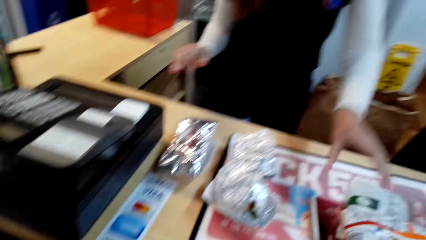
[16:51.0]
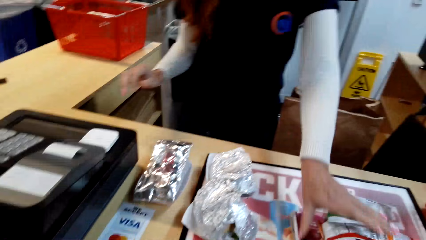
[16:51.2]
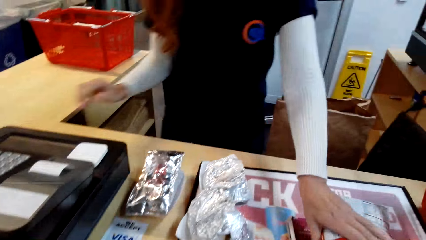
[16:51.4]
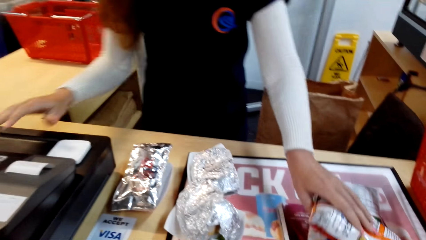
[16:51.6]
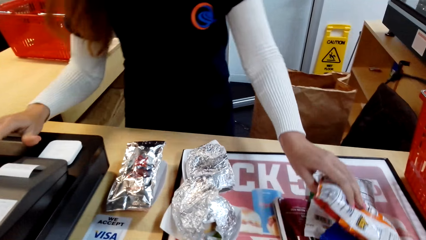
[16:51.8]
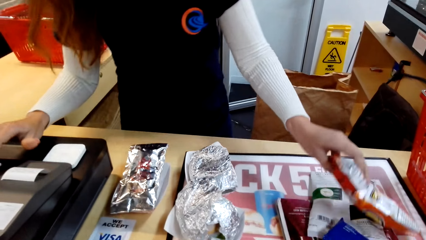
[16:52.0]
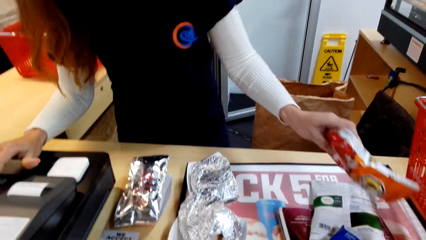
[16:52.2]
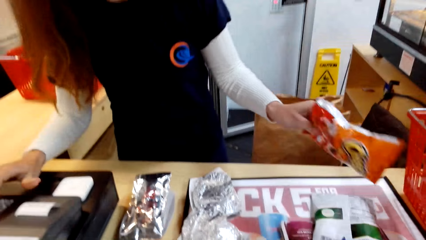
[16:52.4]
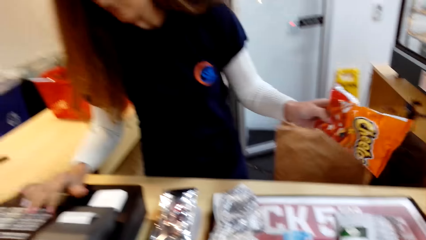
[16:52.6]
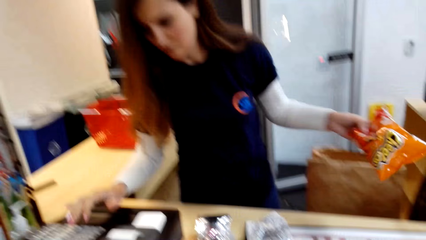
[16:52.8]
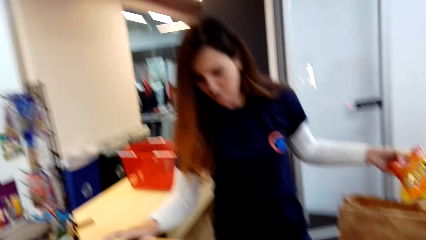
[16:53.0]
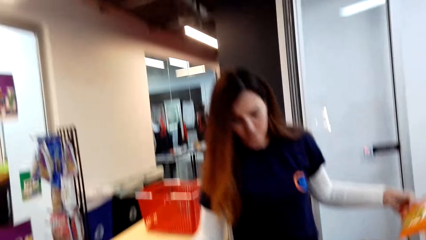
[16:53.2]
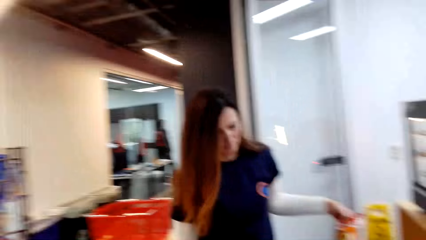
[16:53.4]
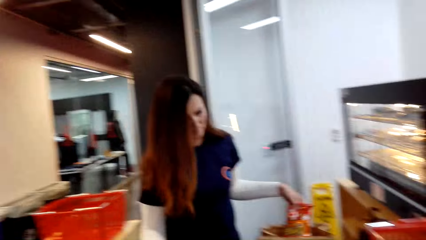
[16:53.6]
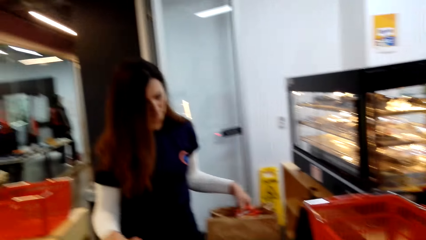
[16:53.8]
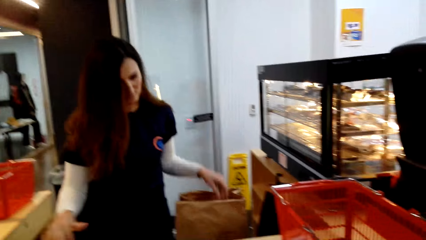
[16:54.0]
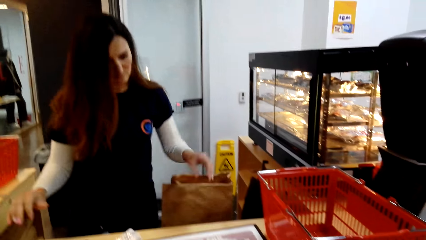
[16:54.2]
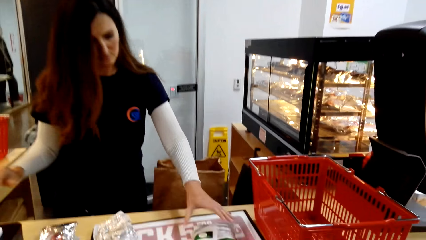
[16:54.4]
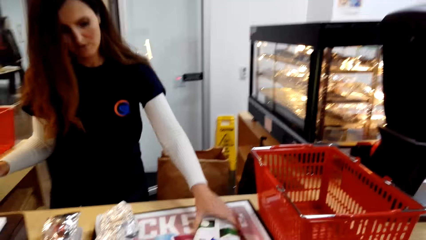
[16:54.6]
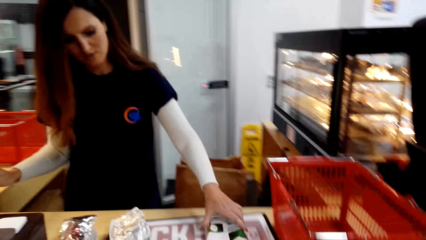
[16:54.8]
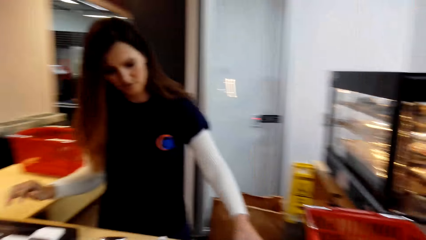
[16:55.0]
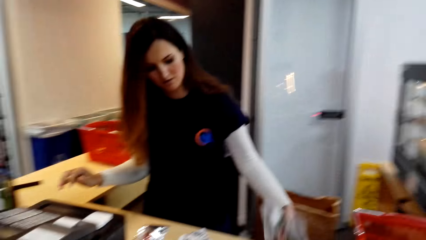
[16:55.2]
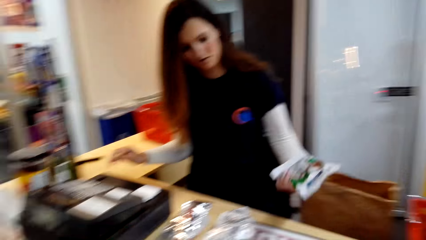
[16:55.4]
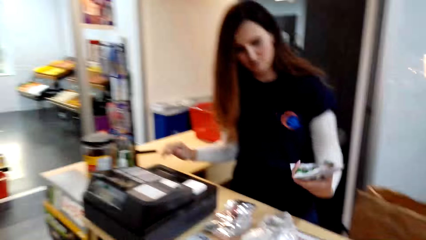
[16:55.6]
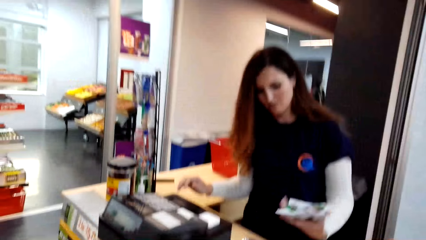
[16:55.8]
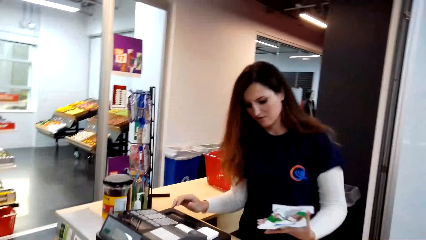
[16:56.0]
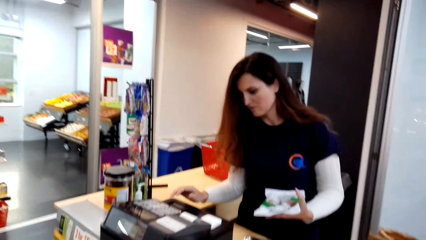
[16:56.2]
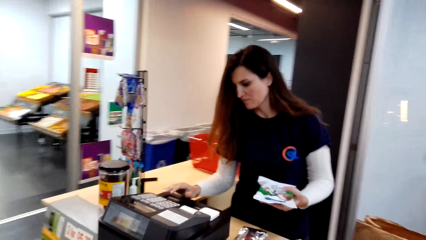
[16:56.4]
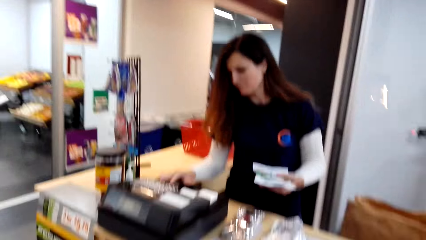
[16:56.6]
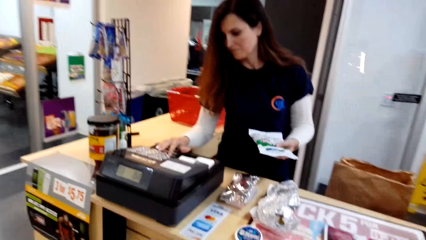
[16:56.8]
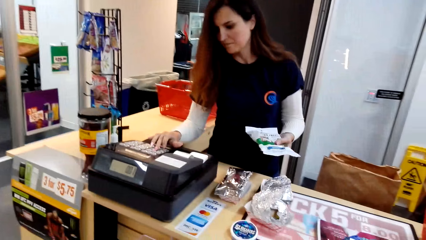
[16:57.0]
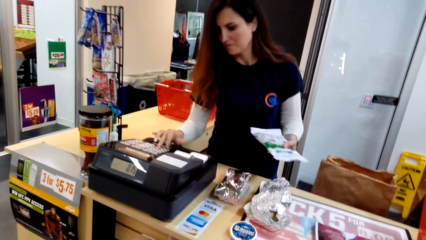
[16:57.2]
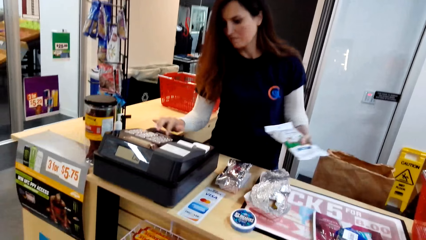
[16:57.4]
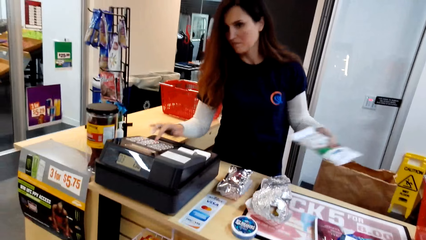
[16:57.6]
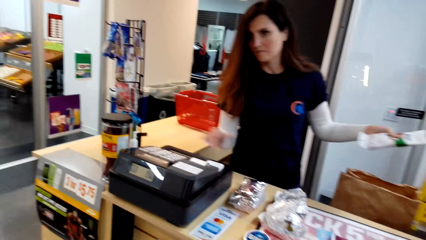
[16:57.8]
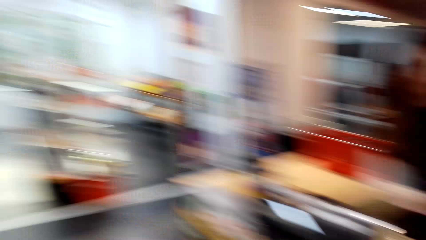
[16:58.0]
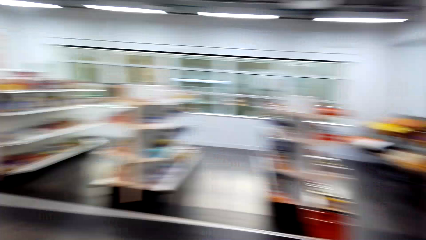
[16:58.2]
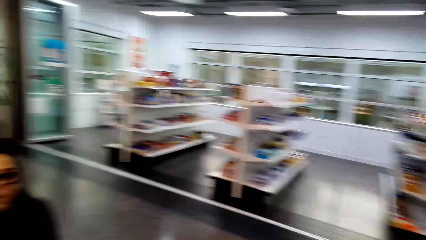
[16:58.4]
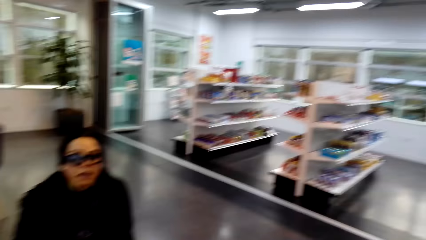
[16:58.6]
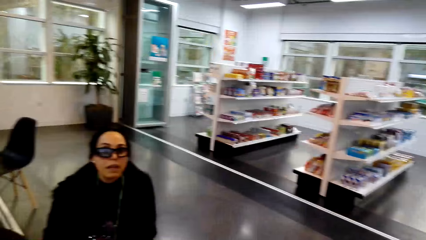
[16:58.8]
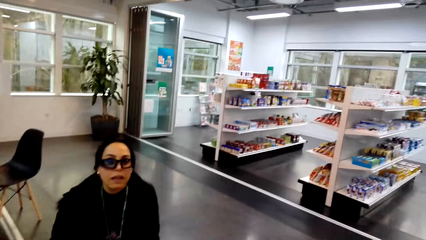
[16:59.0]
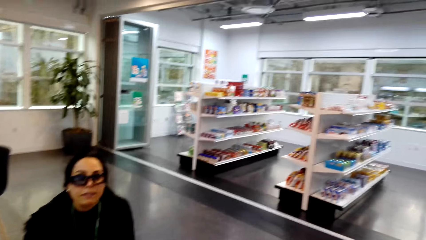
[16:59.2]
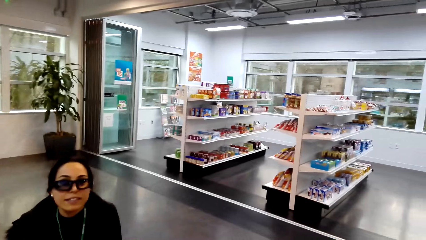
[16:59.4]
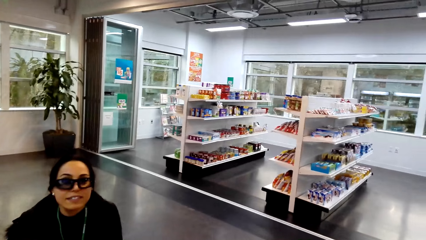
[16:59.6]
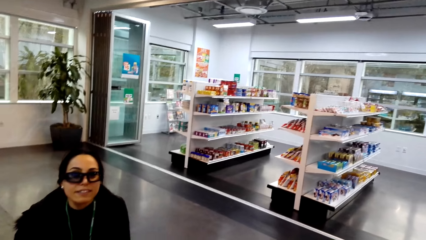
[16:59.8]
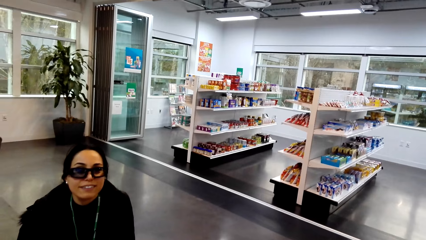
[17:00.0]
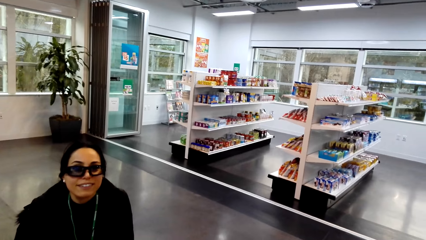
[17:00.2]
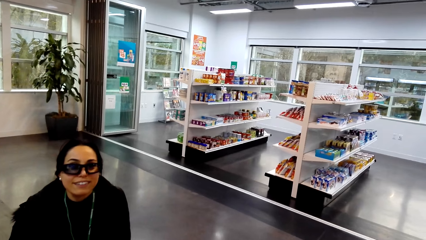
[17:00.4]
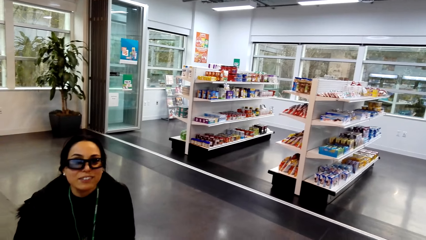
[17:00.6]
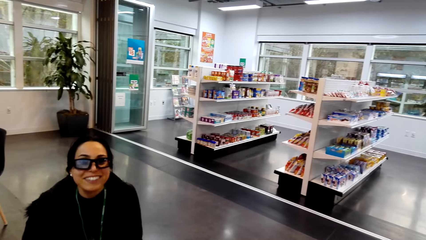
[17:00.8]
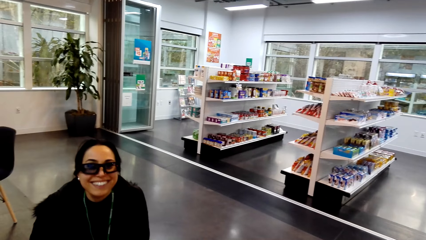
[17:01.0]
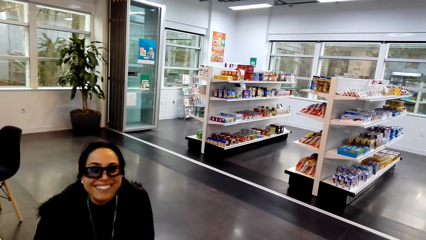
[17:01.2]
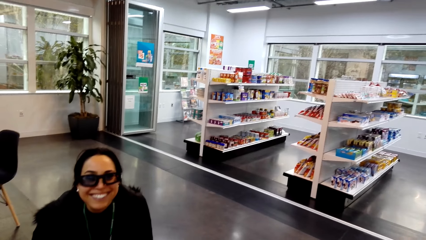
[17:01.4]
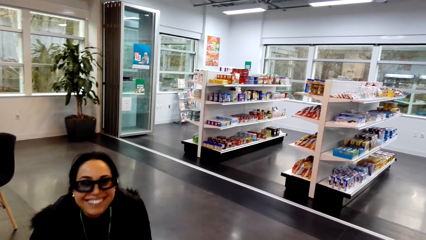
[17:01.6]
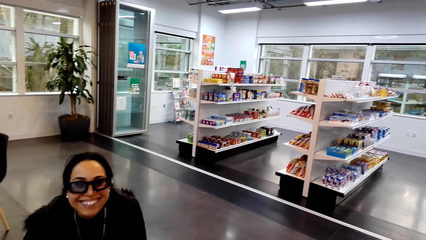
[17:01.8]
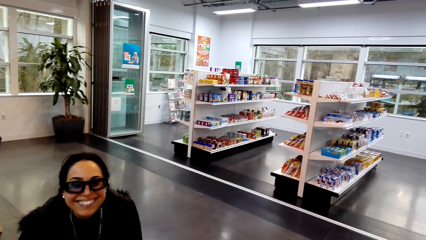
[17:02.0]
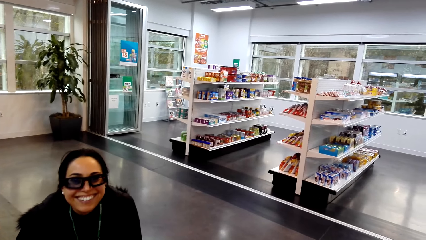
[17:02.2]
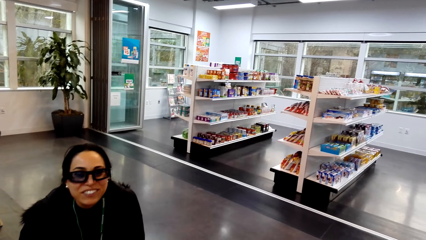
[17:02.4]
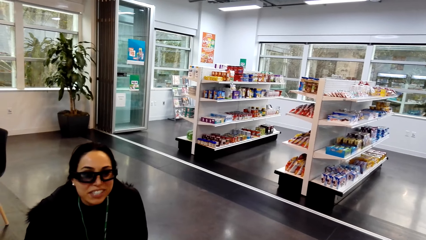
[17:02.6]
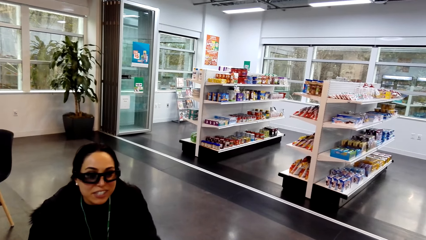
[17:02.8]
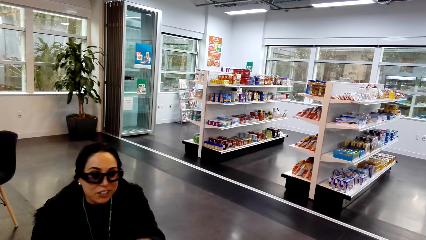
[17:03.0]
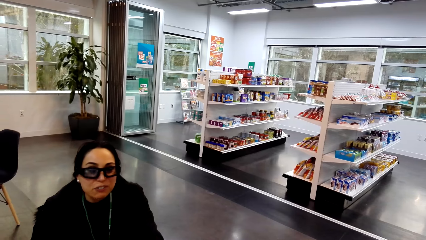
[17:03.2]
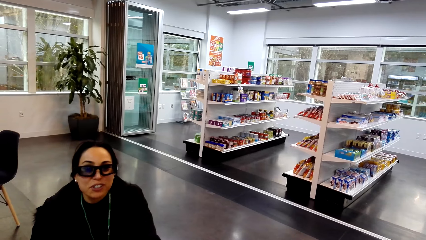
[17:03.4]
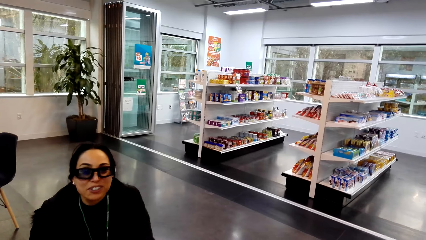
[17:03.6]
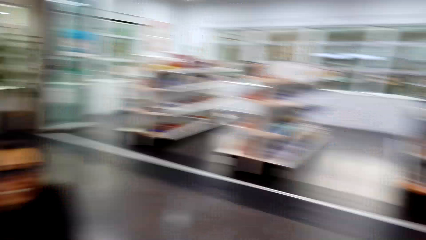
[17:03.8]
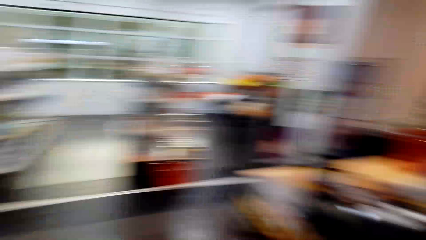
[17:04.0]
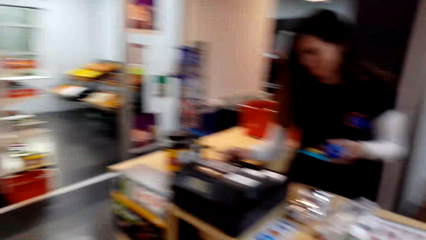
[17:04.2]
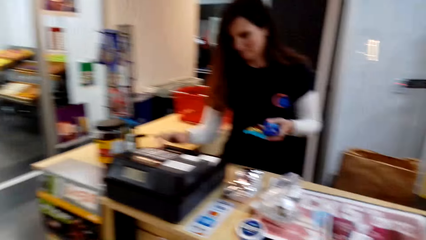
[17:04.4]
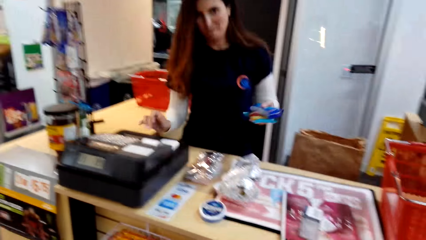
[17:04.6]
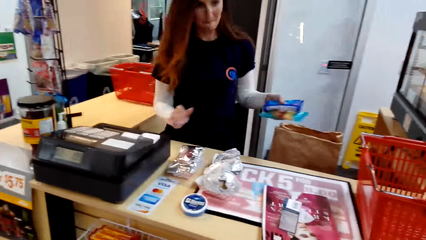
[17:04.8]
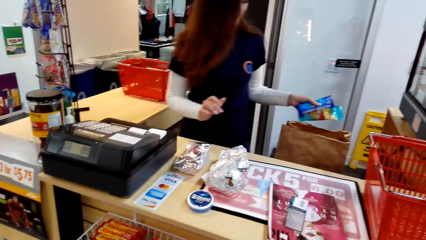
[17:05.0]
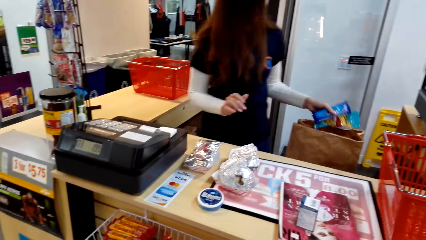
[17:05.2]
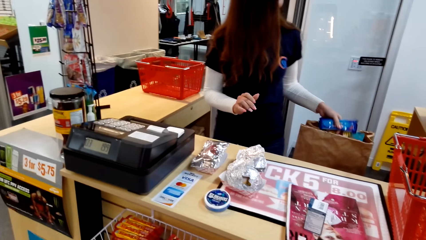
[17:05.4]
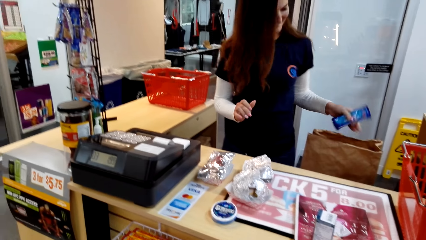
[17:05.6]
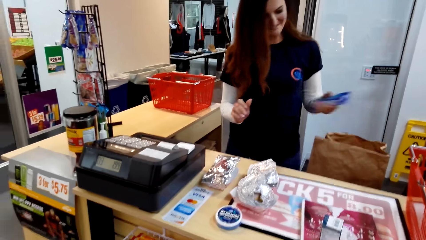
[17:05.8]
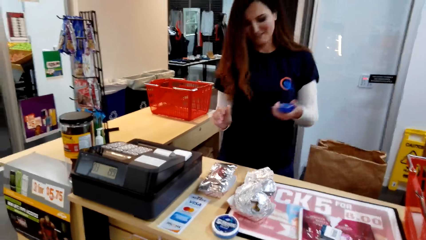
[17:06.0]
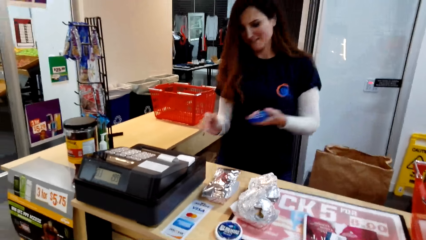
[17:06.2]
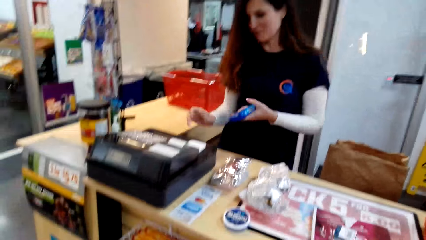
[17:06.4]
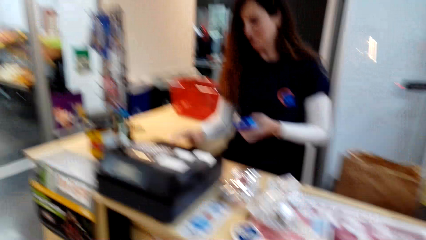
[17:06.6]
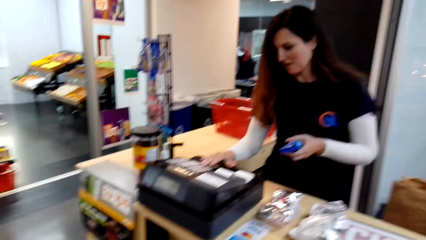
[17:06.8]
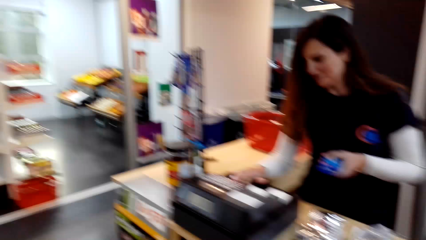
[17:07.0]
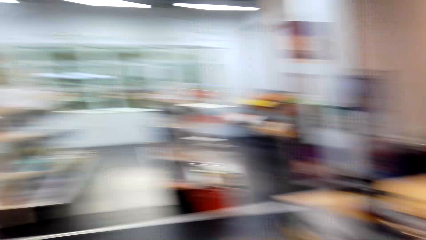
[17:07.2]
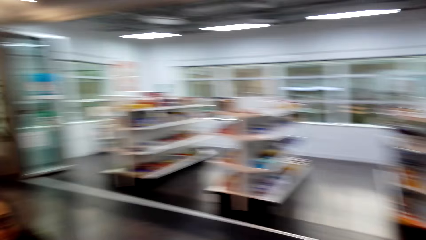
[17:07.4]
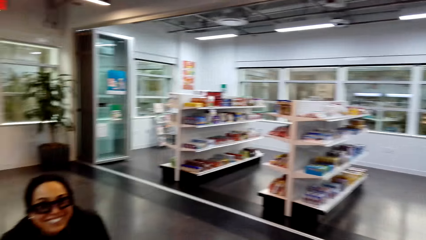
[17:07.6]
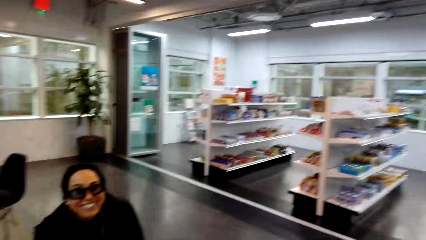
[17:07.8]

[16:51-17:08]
A cashier scans the items. The cashier enters the price of the goods in the machine. The camera wearer talks to a woman. The cashier puts goods in the bag. The camera wearer stares at the counter.
